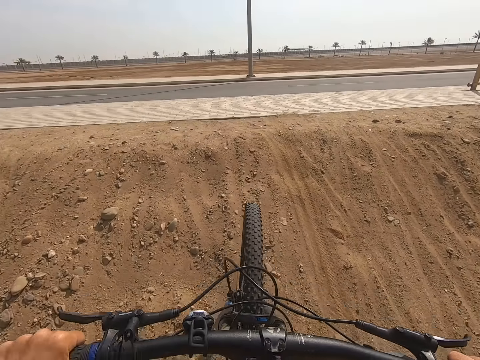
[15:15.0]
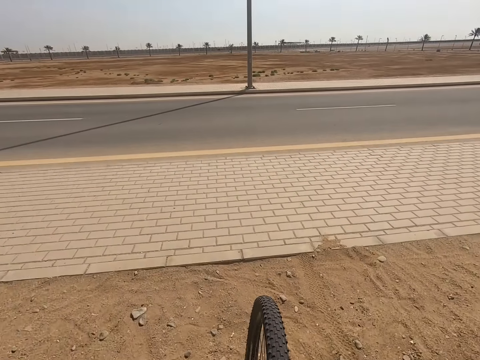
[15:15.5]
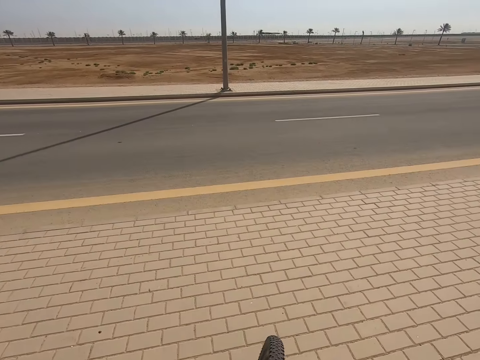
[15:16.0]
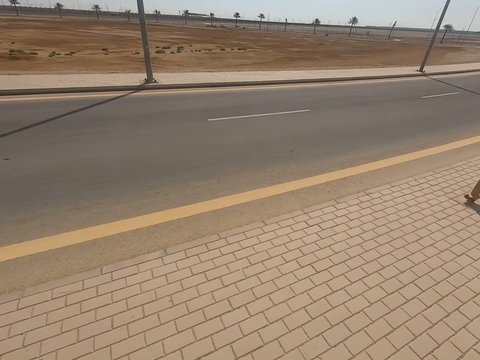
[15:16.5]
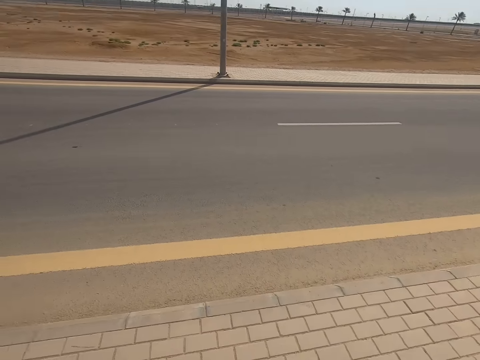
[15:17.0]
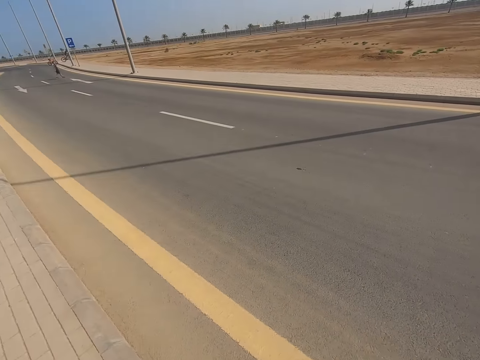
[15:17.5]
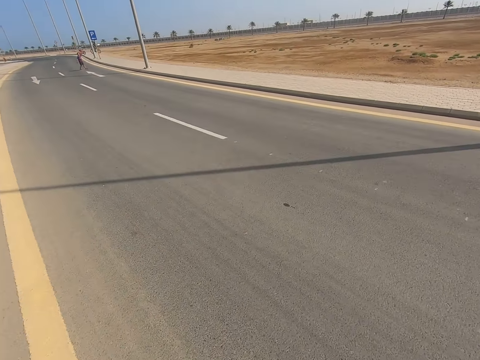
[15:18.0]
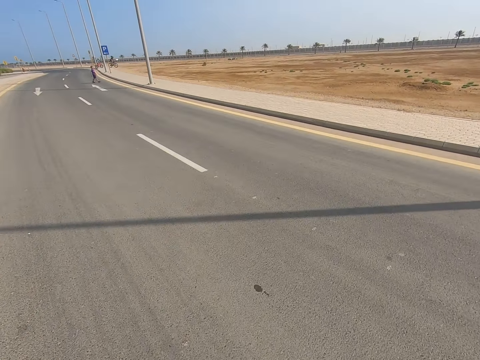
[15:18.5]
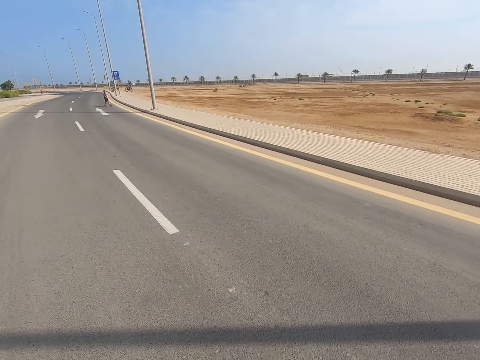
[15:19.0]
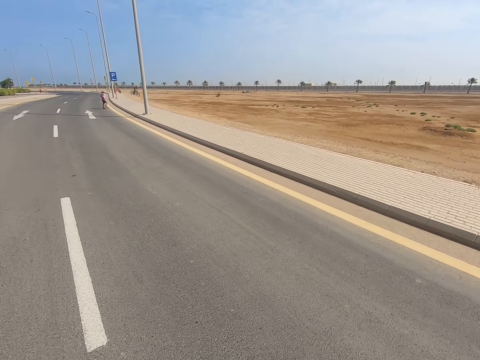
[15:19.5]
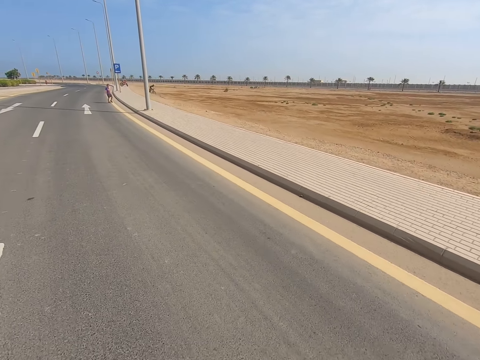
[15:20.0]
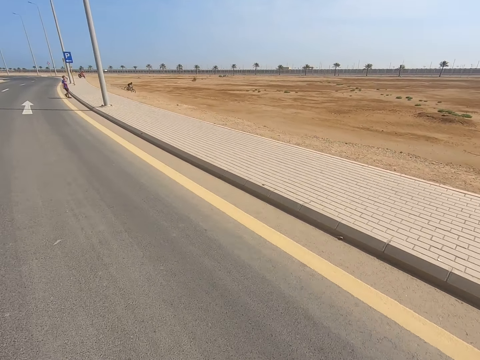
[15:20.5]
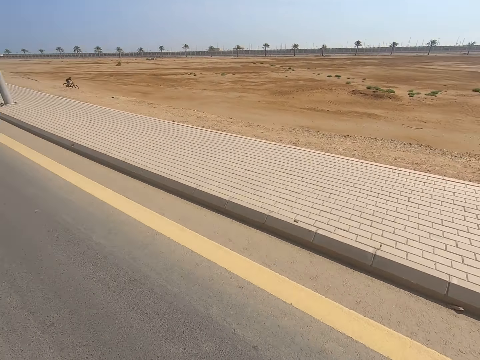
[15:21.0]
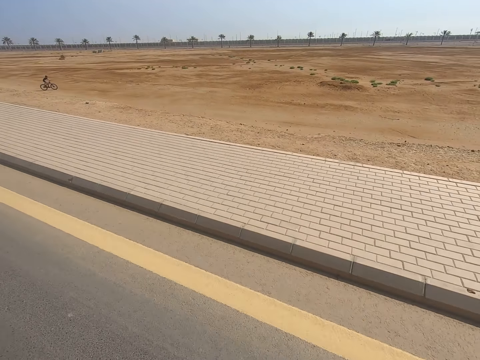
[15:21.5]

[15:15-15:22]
The camera wearer rides the bicycle on the road. They look around.

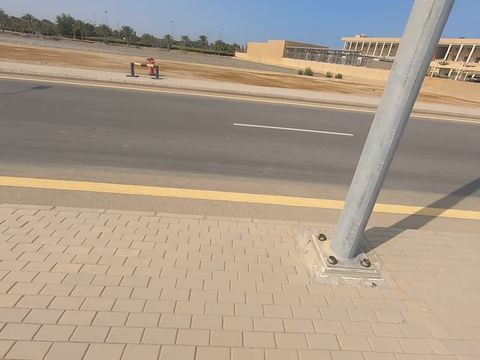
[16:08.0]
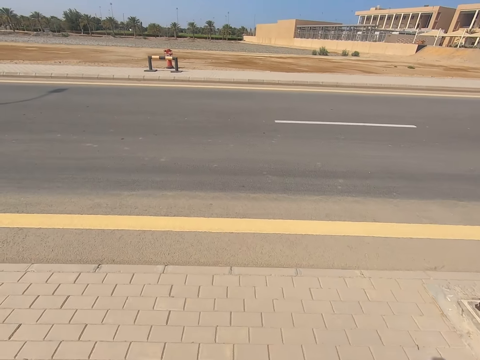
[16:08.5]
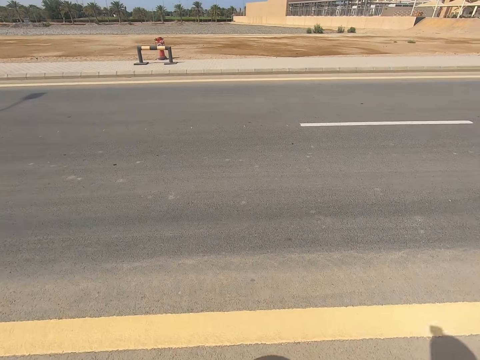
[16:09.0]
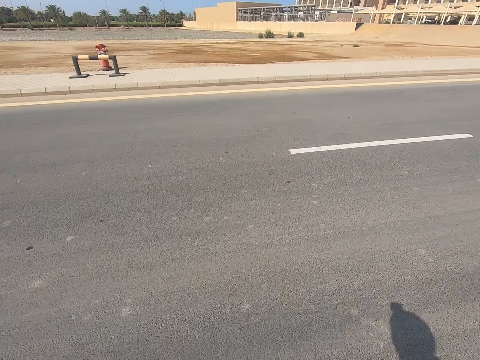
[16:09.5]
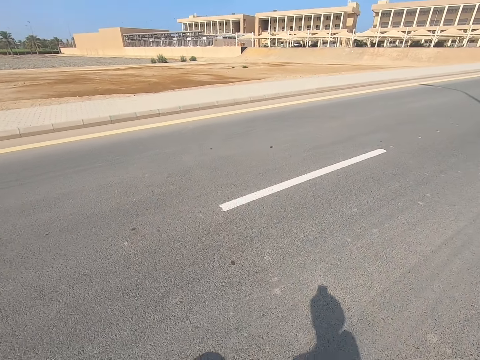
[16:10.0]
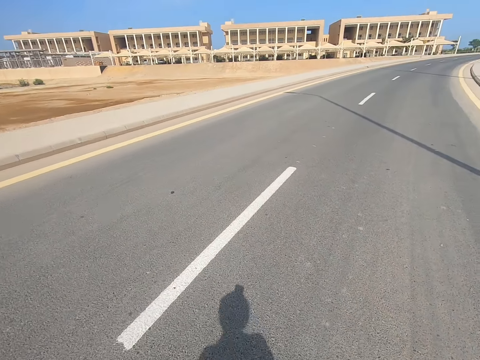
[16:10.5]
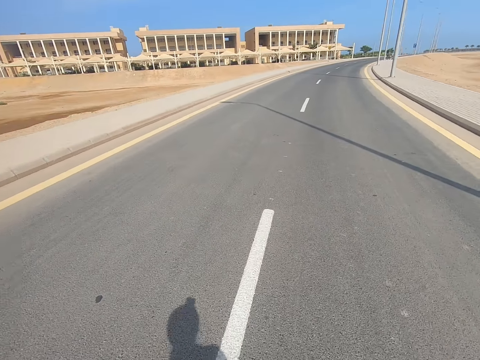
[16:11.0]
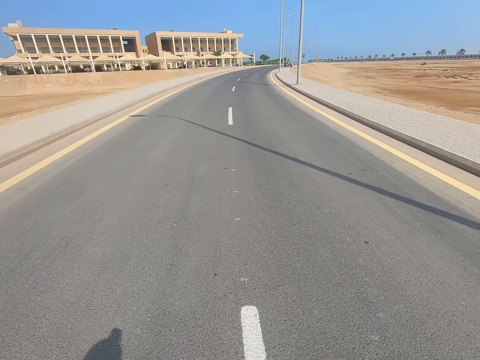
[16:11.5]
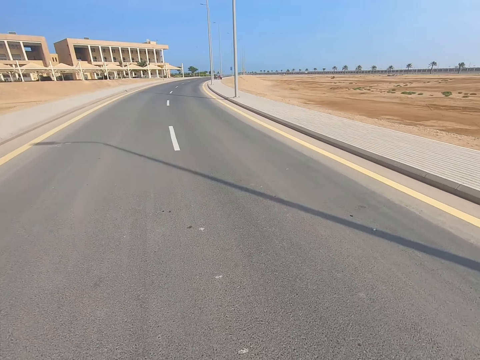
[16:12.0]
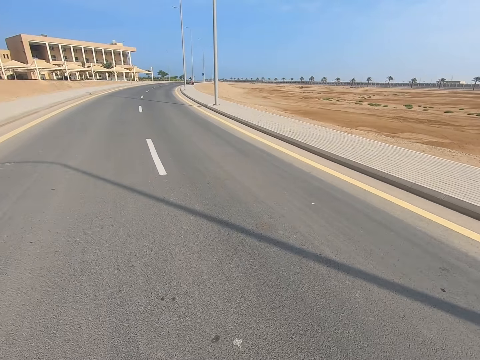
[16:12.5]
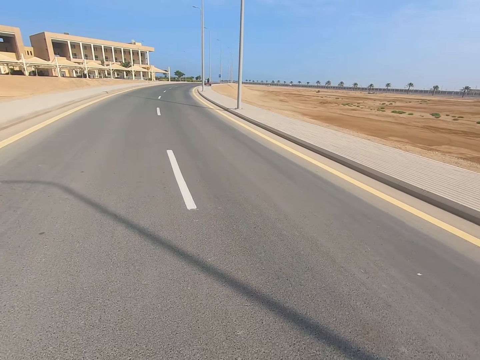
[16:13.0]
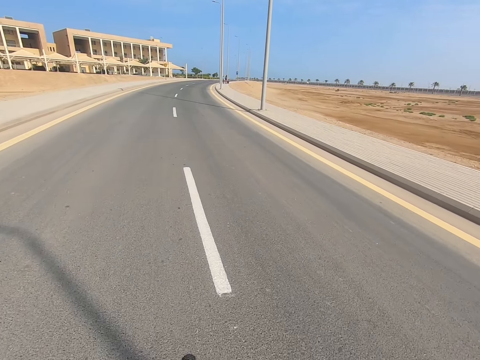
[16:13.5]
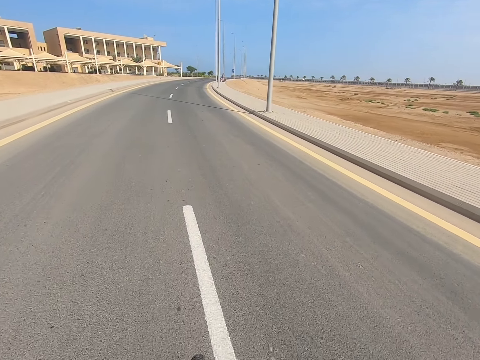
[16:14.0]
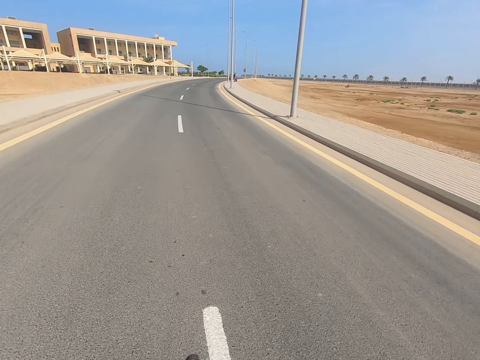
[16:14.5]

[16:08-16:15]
The camera wearer rides the bicycle on the road.

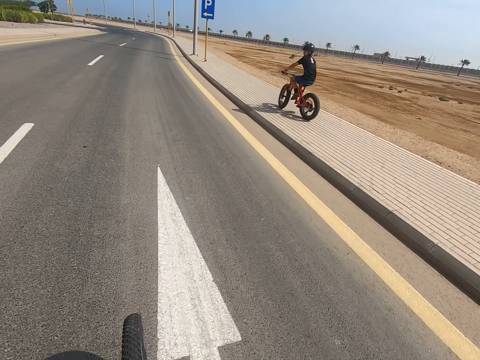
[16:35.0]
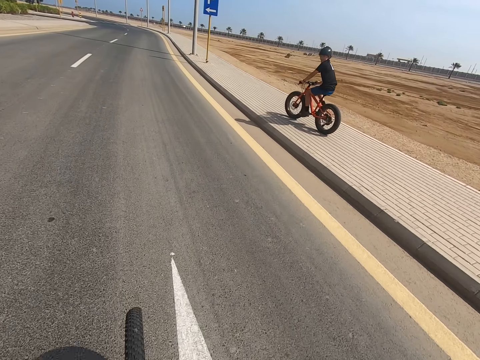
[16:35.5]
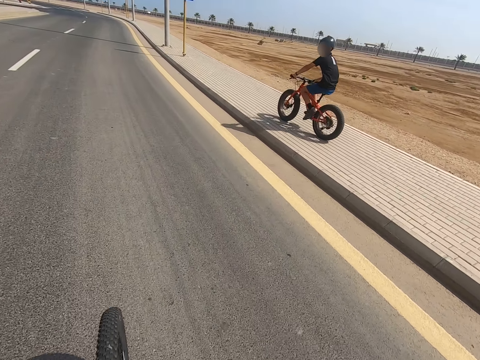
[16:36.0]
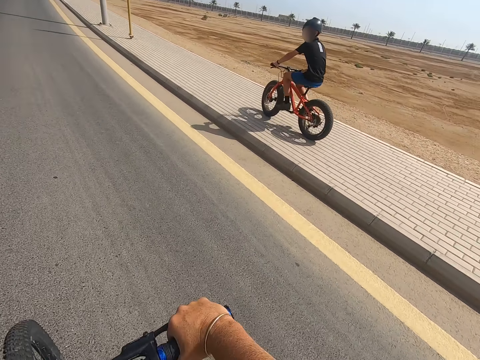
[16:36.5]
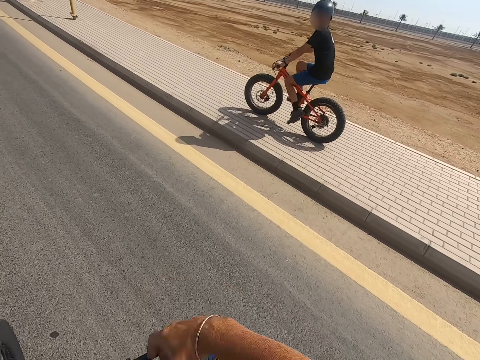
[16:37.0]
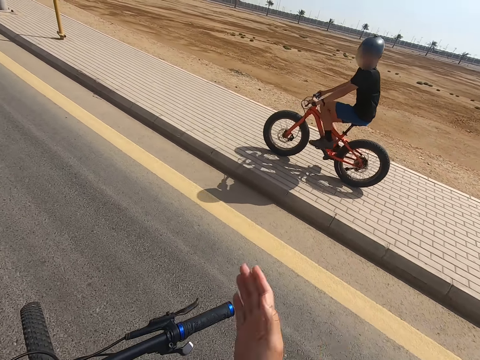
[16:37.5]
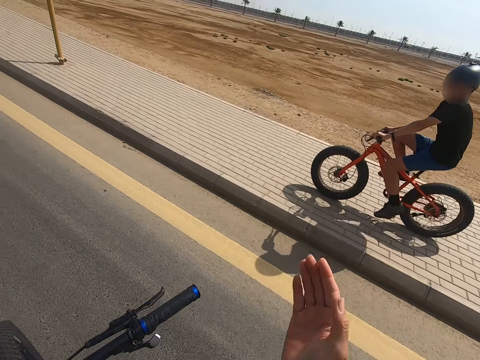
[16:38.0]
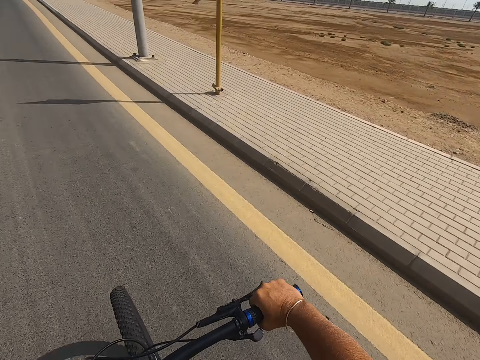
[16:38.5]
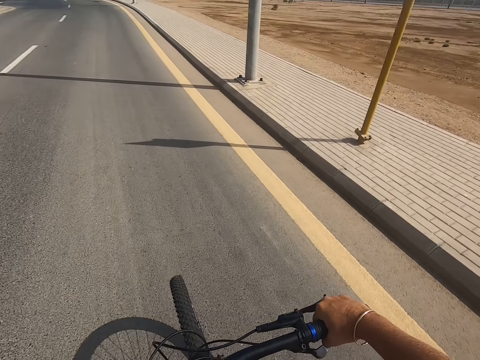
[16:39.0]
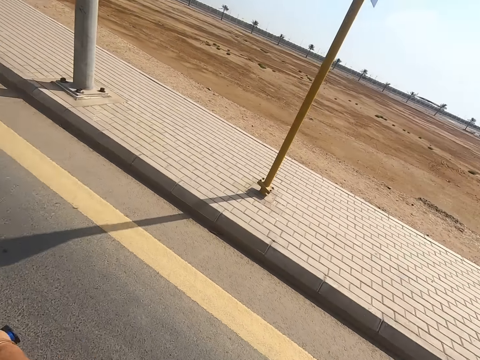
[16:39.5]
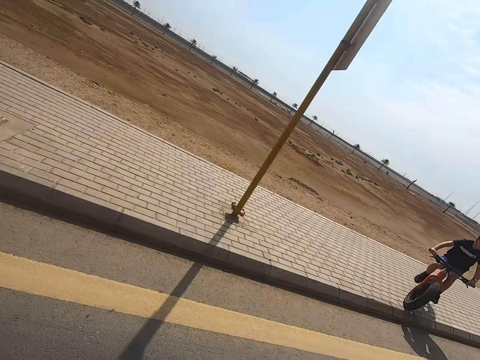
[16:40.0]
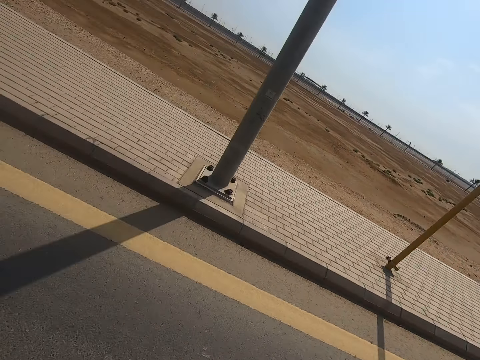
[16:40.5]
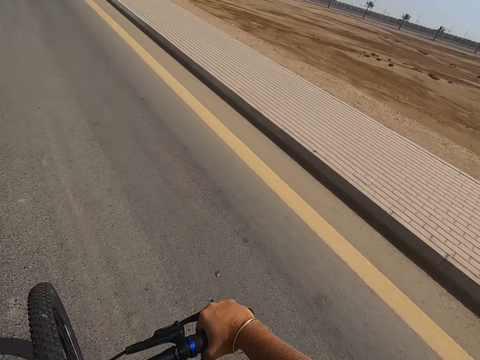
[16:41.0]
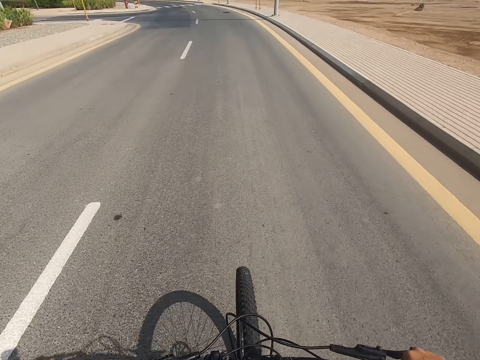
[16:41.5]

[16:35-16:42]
The camera wearer looks around.

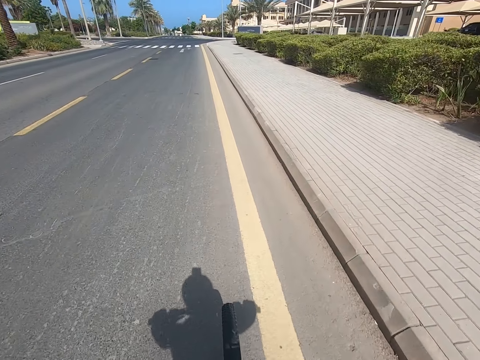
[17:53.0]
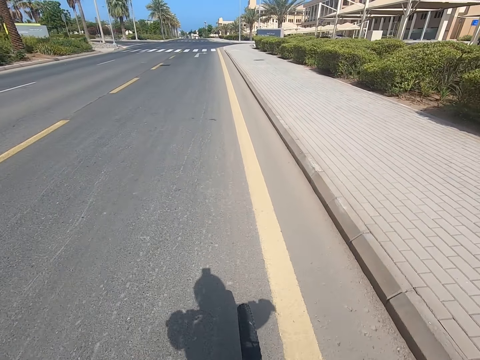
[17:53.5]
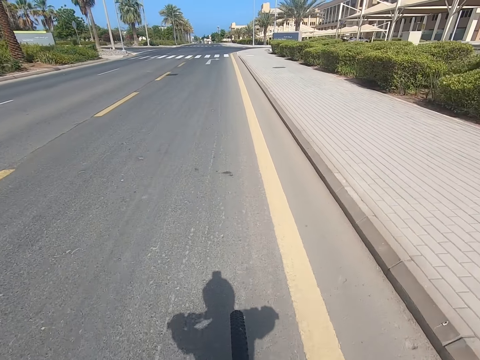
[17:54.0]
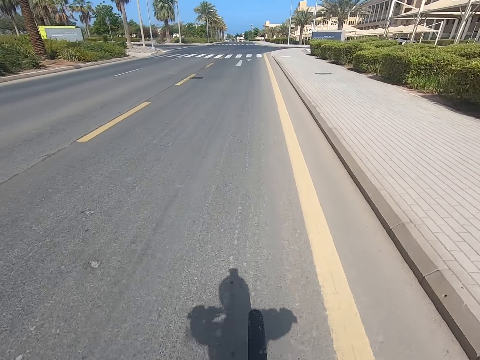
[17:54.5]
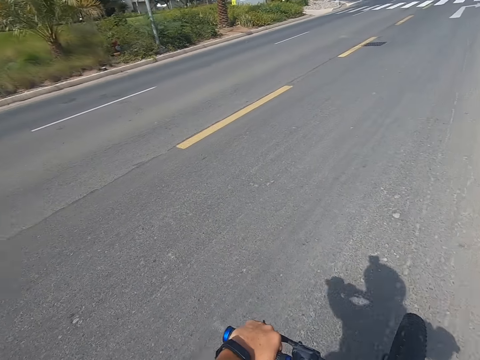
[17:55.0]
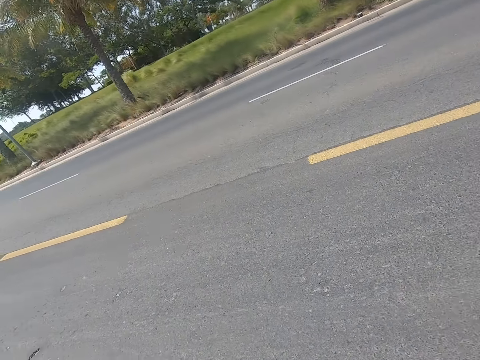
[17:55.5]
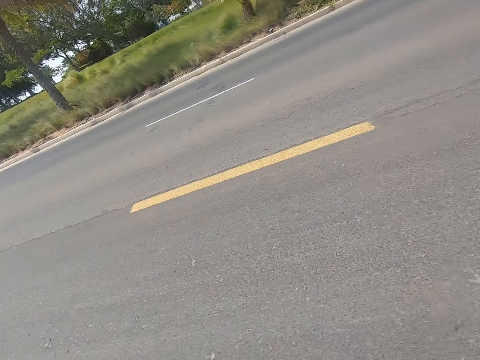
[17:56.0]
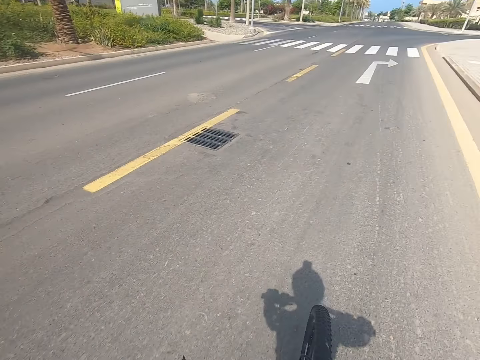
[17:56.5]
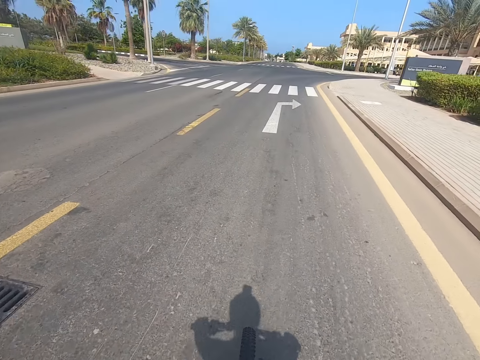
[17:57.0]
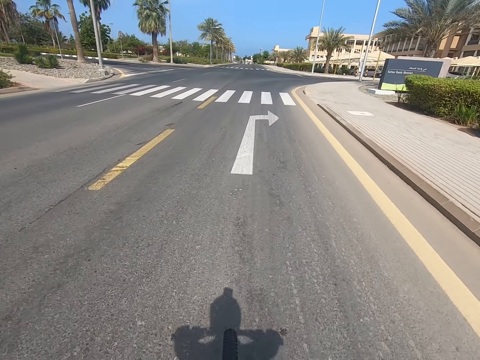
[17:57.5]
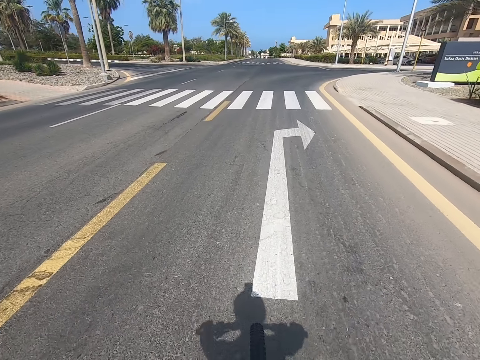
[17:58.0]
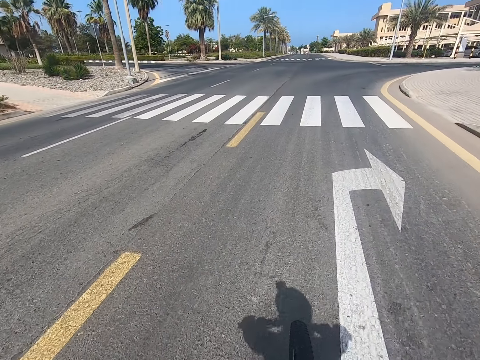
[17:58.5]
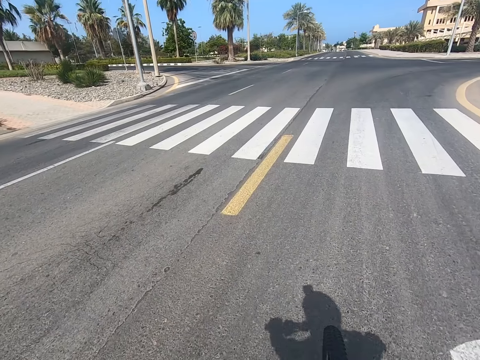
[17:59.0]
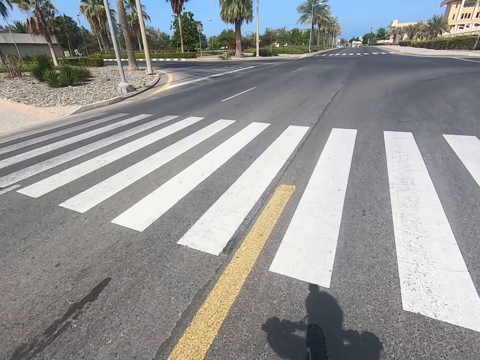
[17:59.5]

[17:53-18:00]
The camera wearer looks around.
